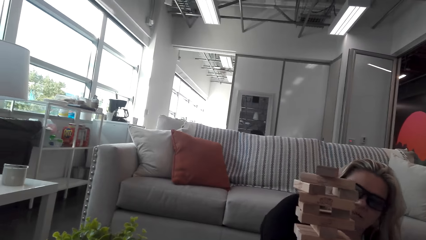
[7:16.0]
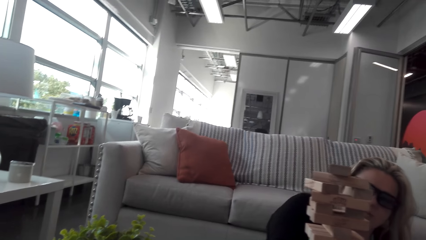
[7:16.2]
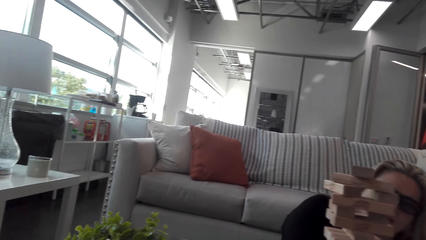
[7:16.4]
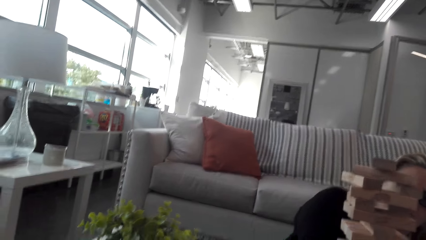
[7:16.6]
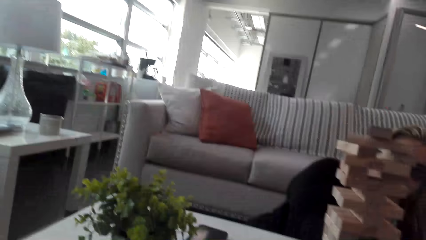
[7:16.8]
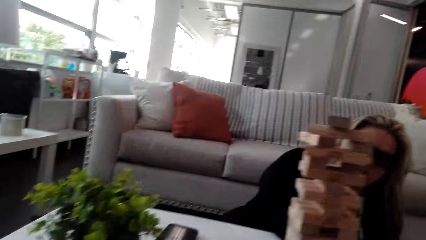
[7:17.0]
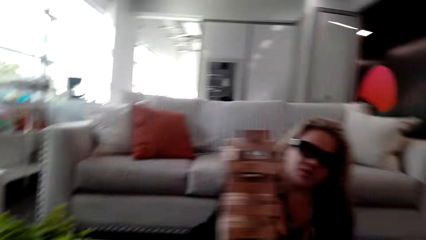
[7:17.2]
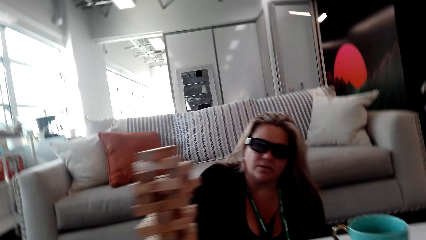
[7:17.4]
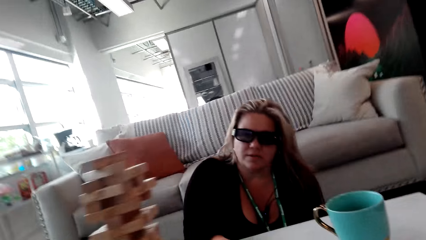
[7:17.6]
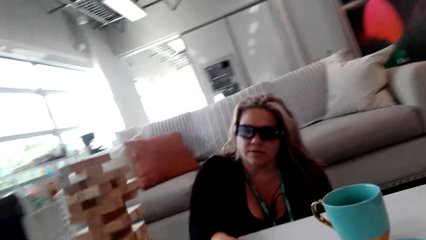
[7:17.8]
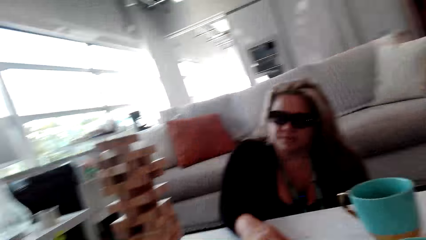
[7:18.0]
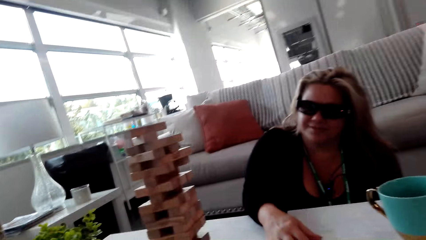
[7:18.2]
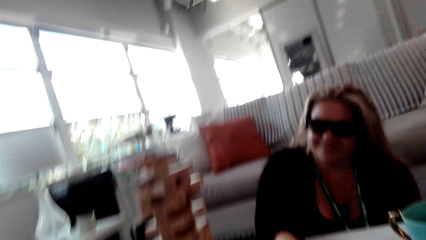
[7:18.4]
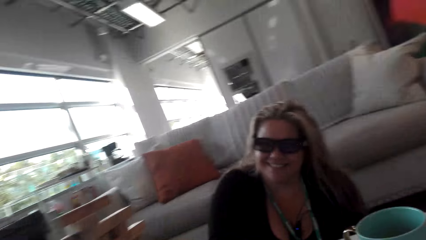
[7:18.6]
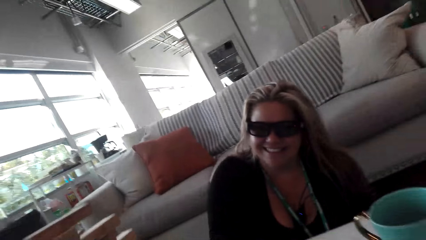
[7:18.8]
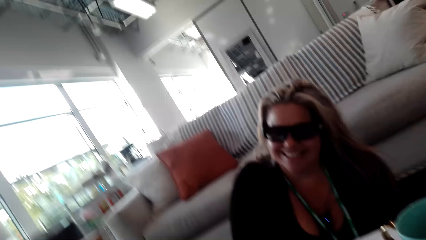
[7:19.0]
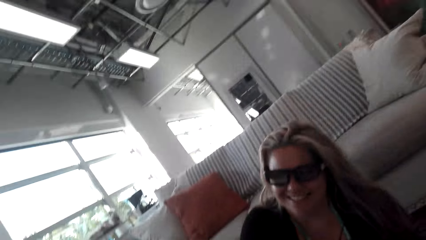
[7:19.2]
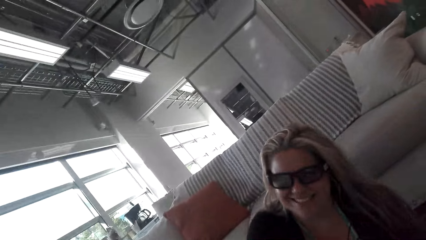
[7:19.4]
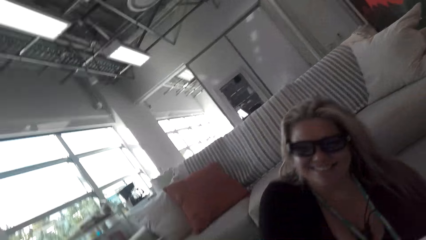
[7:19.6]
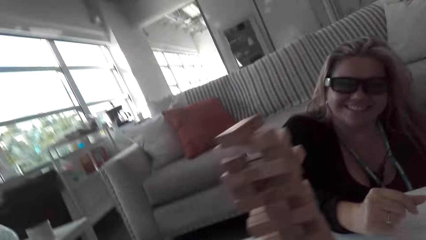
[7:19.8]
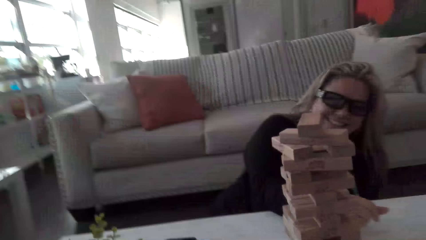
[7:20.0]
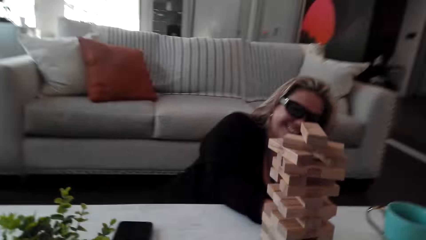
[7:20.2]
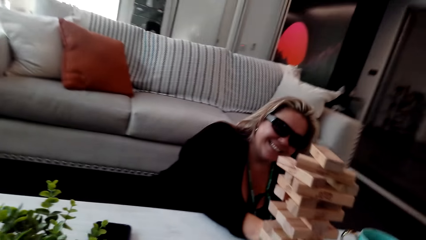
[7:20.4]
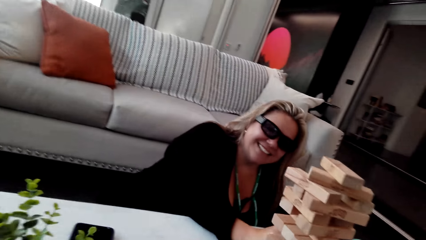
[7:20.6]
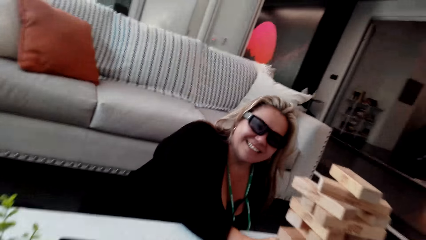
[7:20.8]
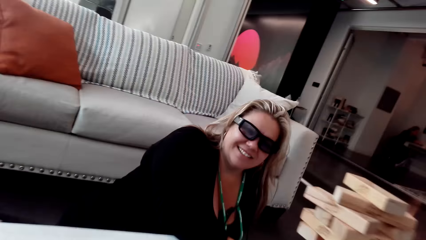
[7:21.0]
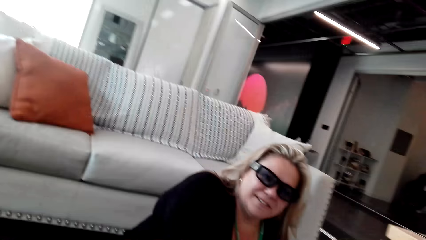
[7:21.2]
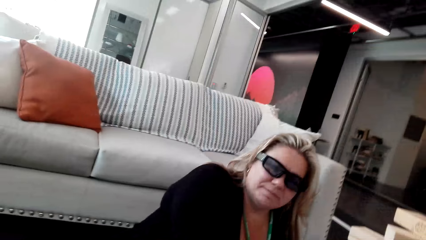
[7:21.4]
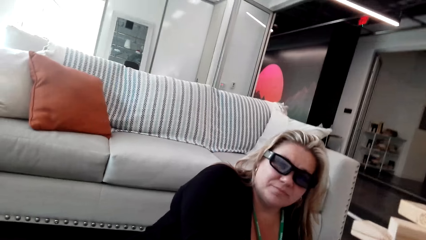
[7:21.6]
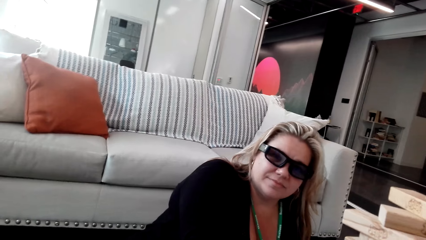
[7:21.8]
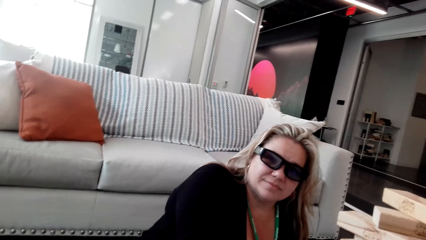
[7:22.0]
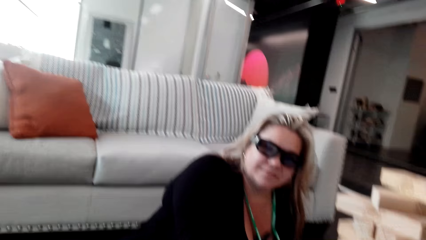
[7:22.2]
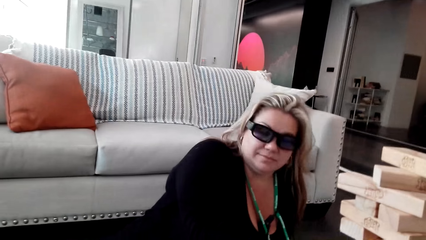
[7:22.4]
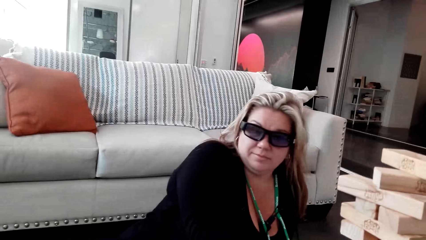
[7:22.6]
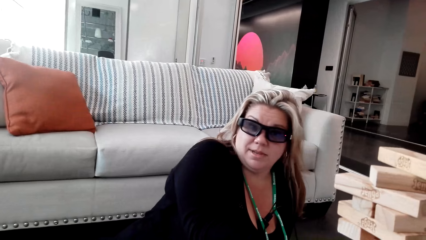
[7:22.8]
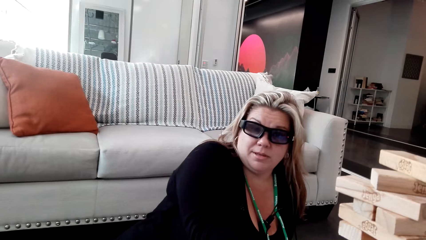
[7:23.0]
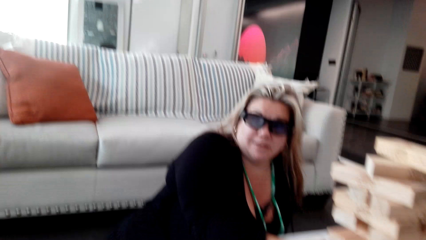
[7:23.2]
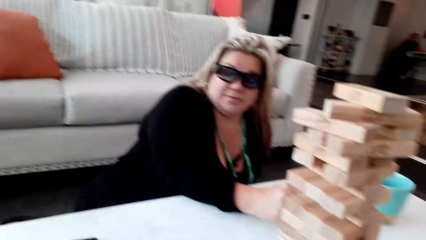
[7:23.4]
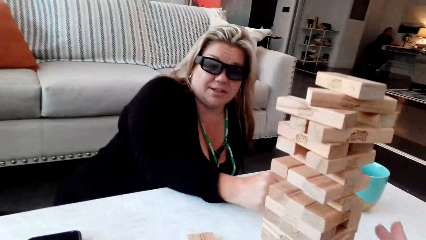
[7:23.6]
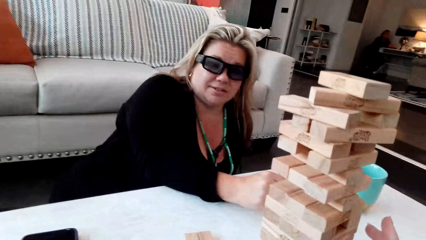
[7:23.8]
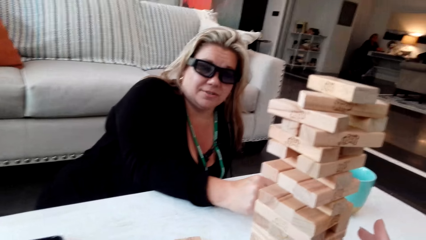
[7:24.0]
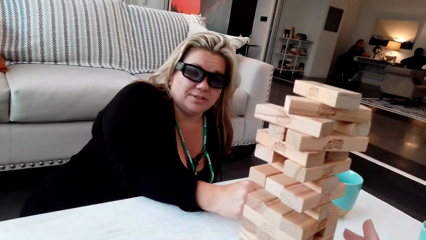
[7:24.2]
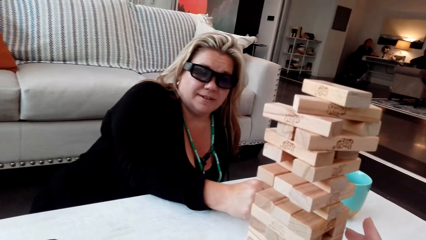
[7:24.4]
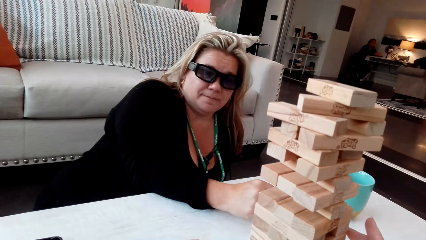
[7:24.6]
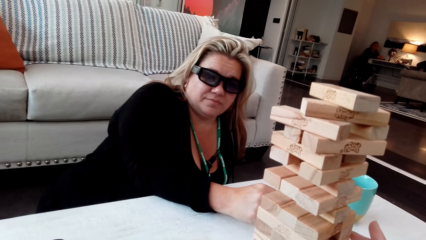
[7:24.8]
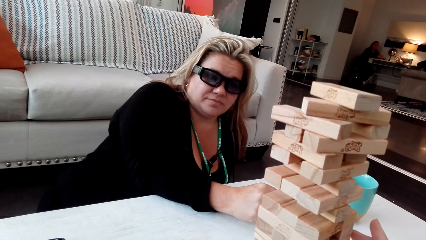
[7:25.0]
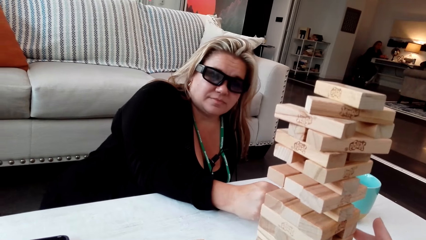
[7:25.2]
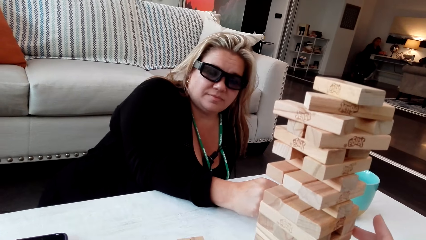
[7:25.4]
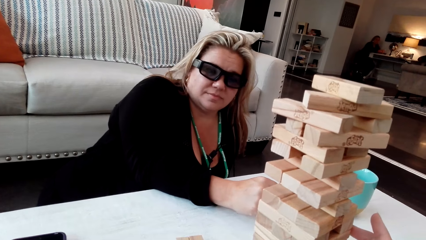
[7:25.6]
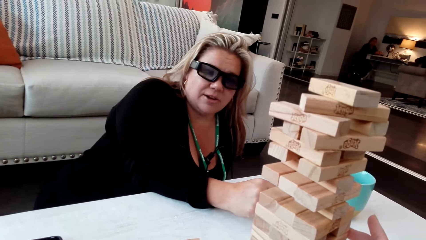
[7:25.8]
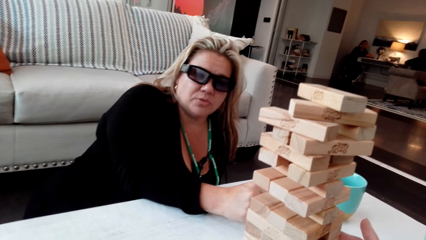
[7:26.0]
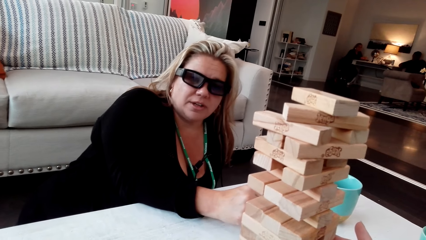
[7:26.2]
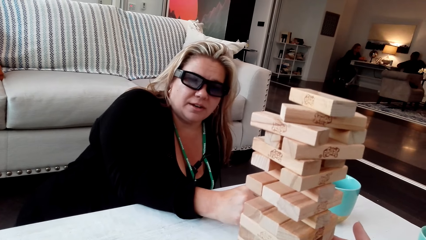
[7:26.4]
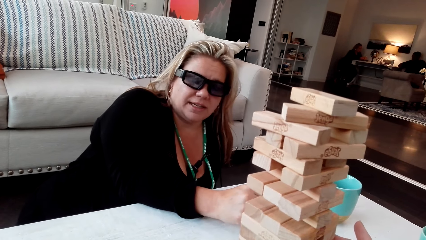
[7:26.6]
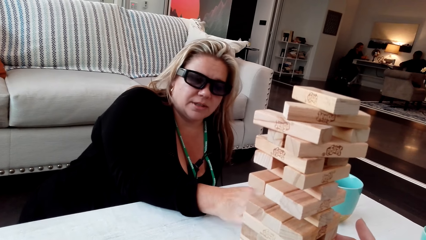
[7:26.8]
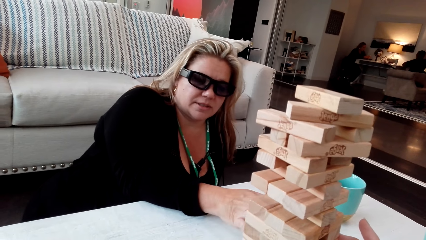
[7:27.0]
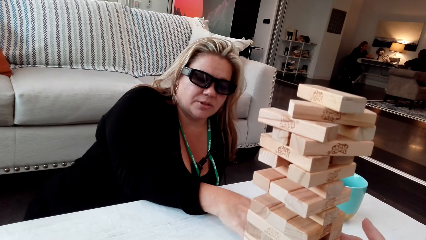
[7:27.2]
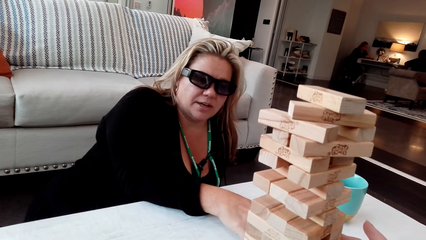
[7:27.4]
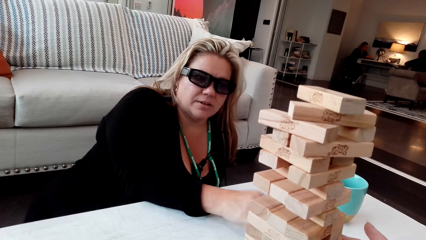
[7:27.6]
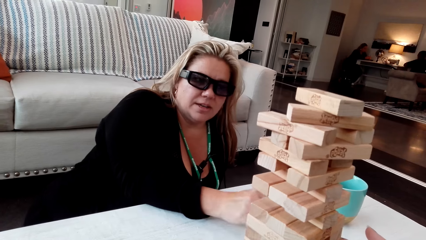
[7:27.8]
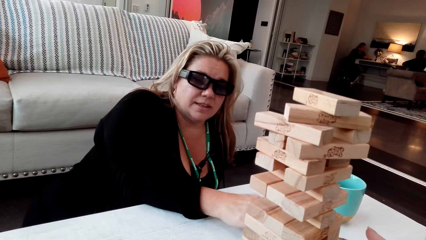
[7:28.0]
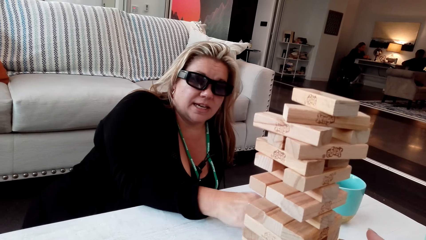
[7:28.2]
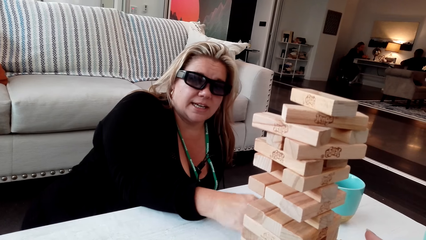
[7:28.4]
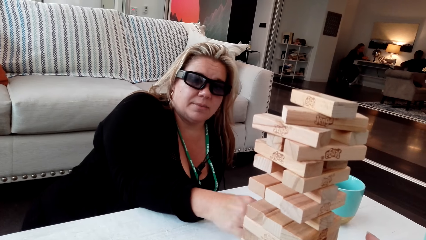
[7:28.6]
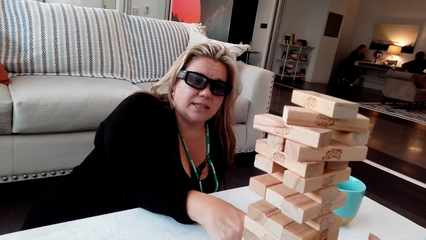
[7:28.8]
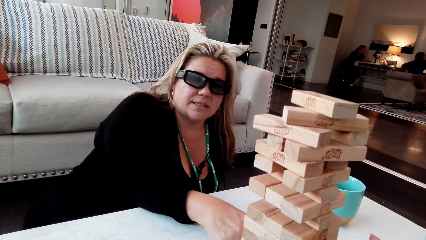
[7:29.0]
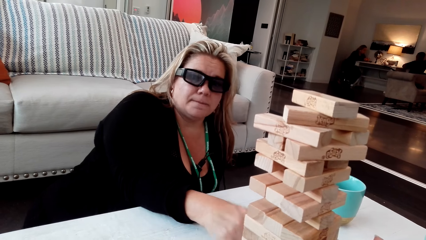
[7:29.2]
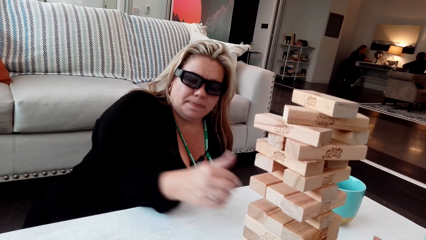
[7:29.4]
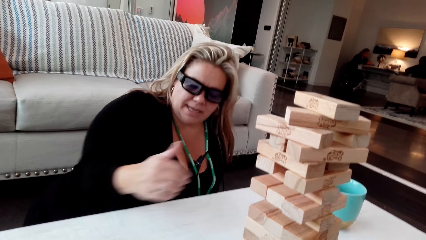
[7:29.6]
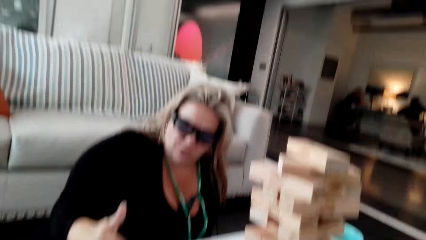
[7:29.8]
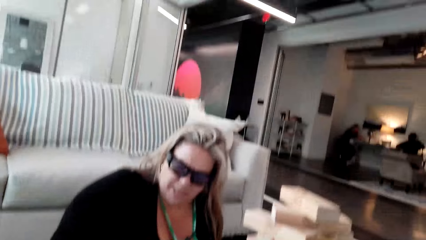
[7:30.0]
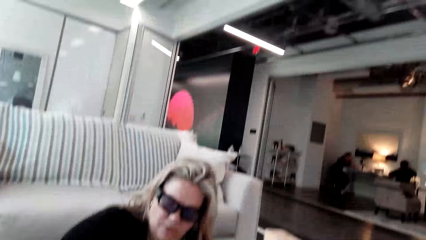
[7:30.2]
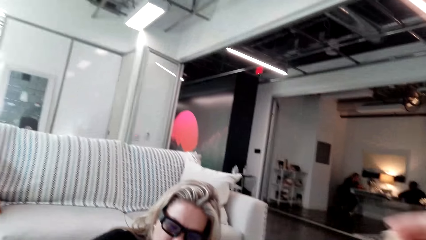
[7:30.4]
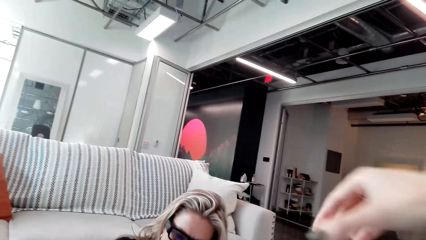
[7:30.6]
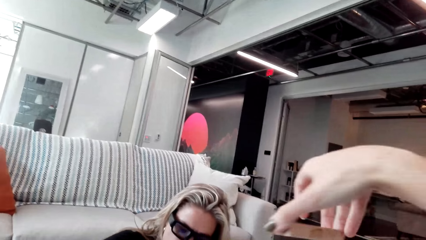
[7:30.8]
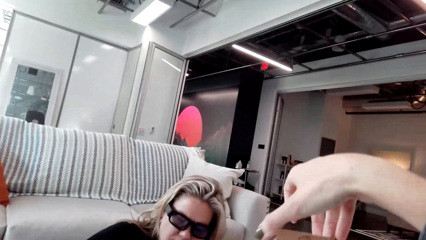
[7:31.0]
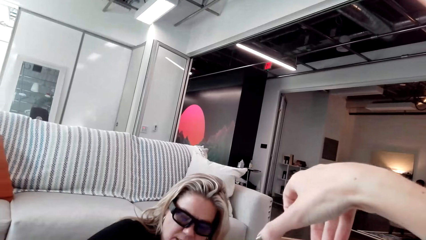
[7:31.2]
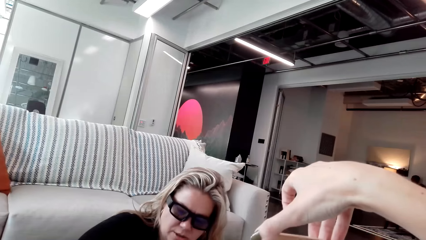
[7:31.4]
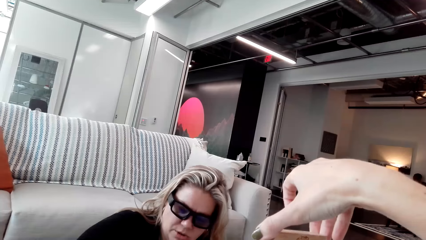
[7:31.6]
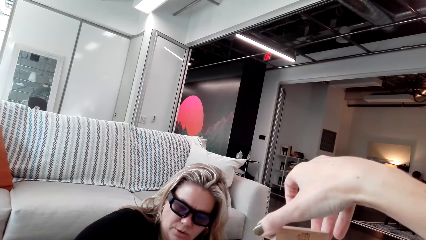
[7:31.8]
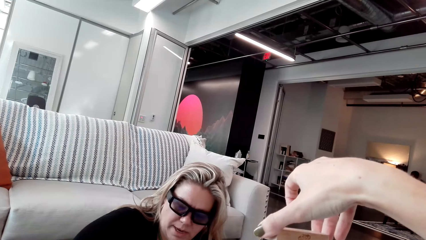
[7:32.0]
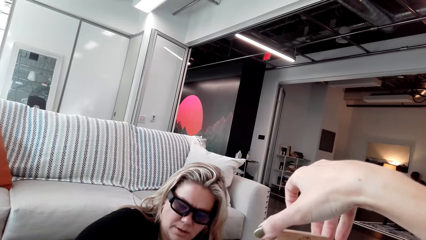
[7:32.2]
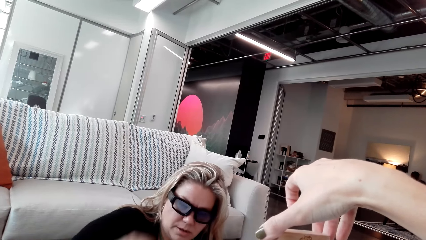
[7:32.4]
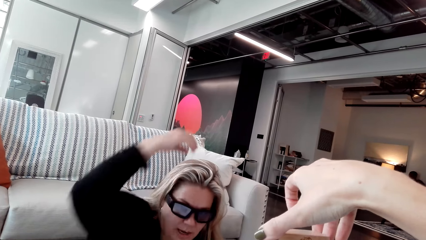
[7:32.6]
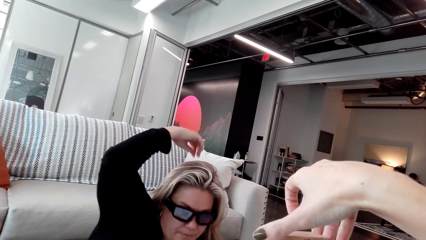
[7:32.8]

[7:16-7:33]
The camera wearer looks at the jenga game. They talk to a woman. The woman talks to the camera wearer. The camera wearer plays the jenga game. They put the wood back to the arranged woods.
